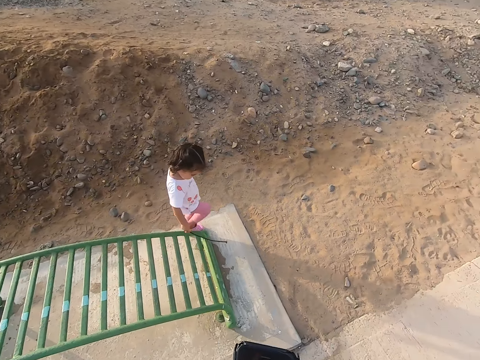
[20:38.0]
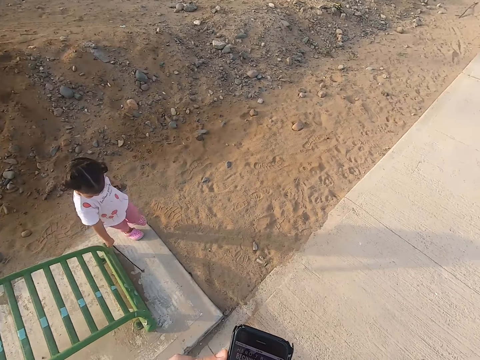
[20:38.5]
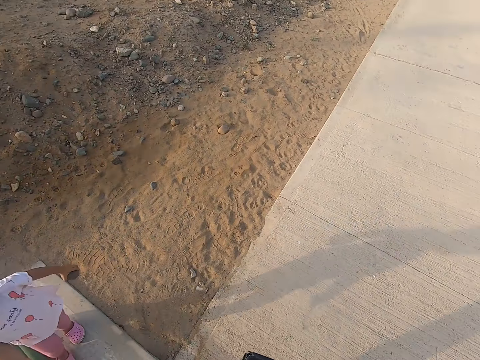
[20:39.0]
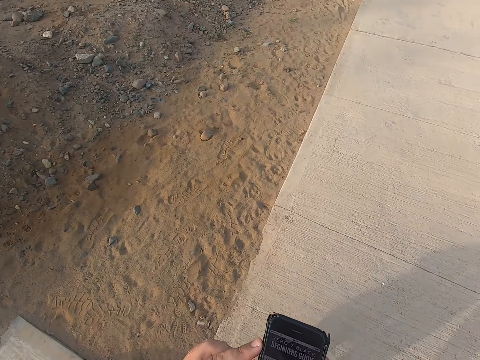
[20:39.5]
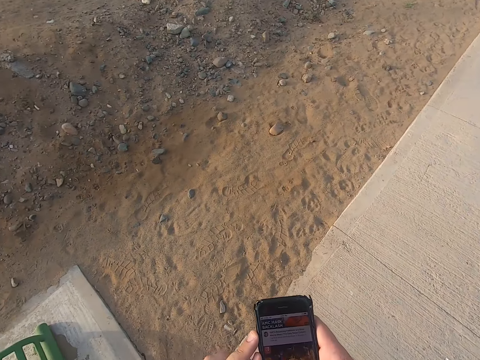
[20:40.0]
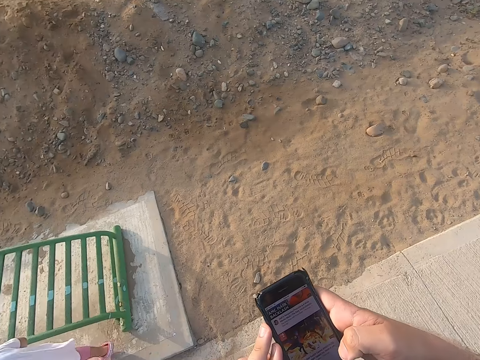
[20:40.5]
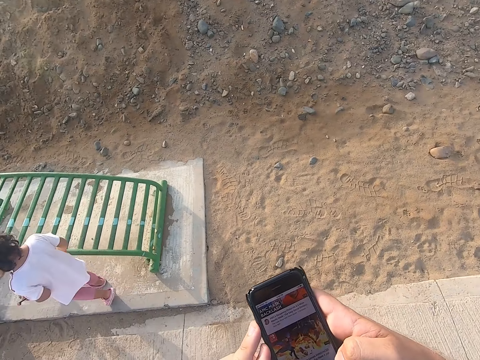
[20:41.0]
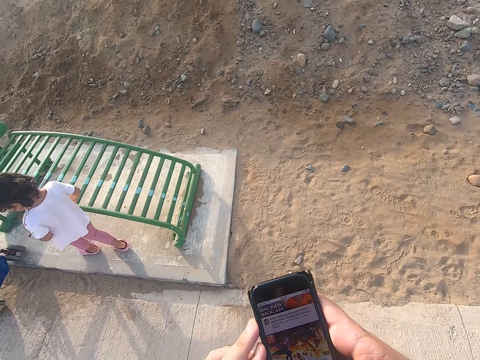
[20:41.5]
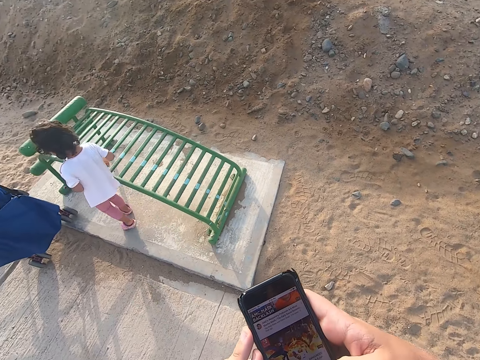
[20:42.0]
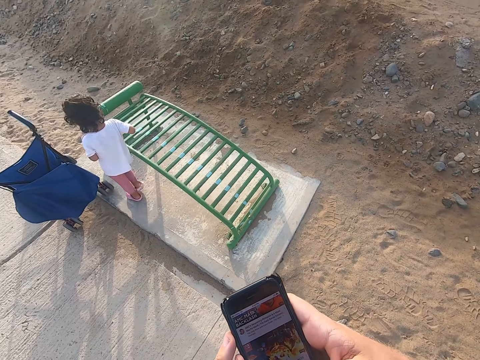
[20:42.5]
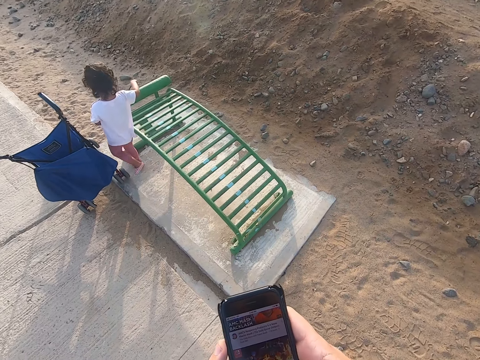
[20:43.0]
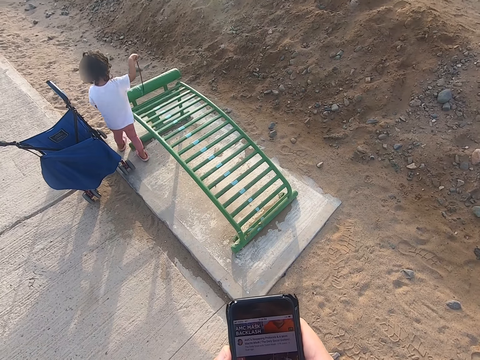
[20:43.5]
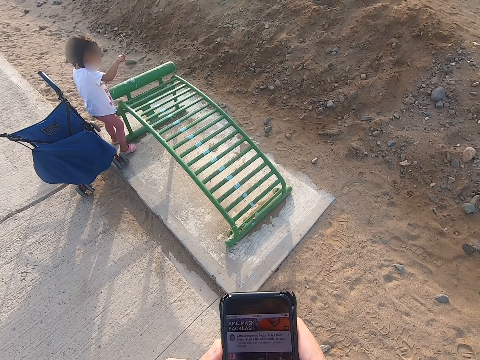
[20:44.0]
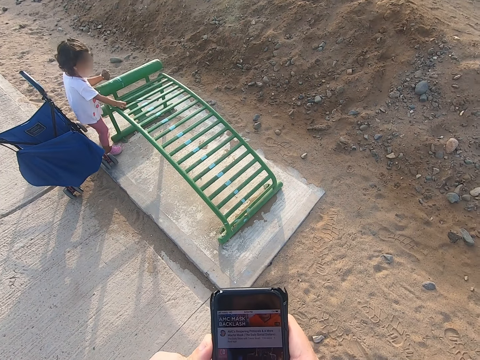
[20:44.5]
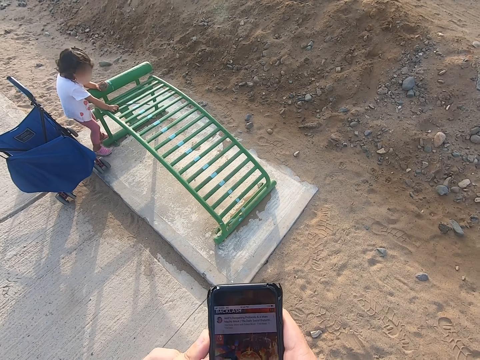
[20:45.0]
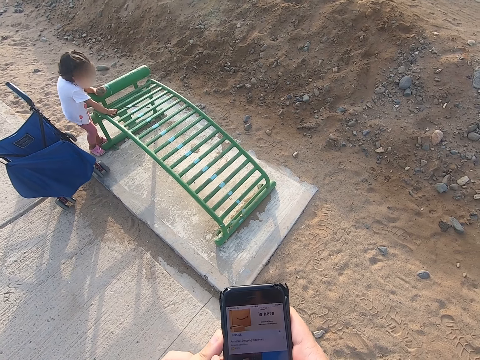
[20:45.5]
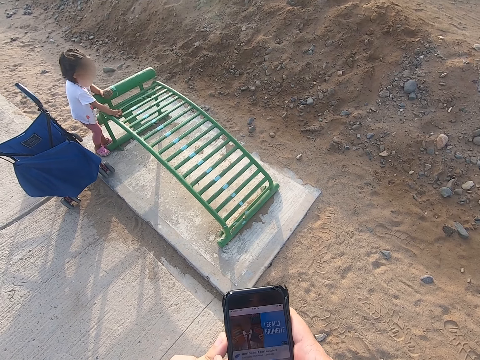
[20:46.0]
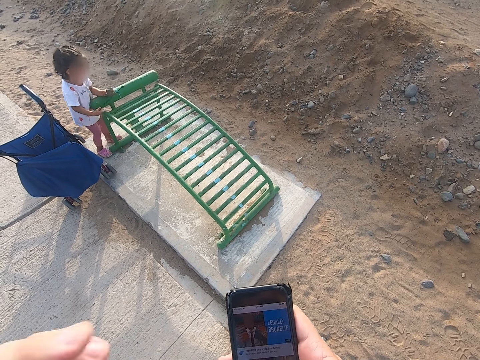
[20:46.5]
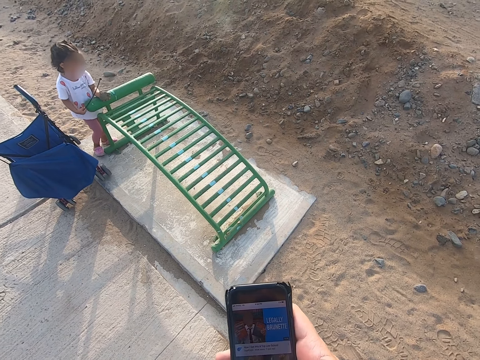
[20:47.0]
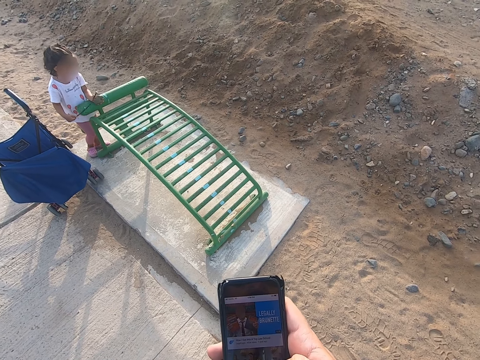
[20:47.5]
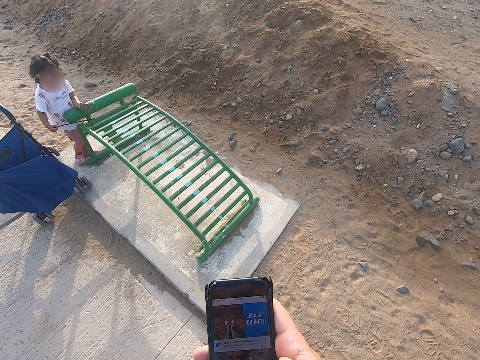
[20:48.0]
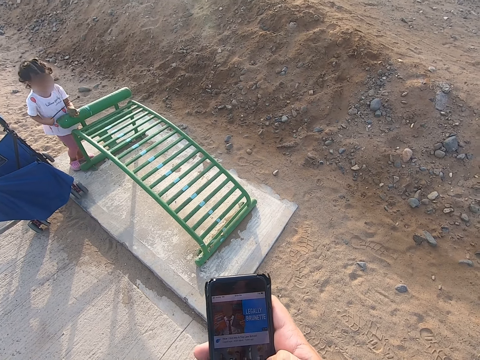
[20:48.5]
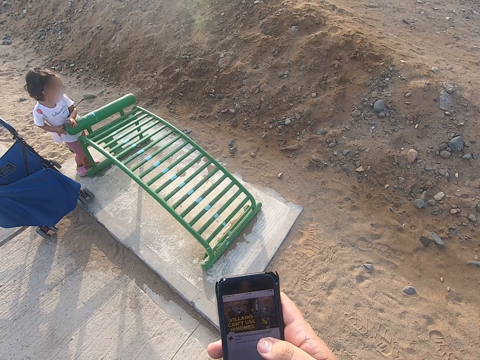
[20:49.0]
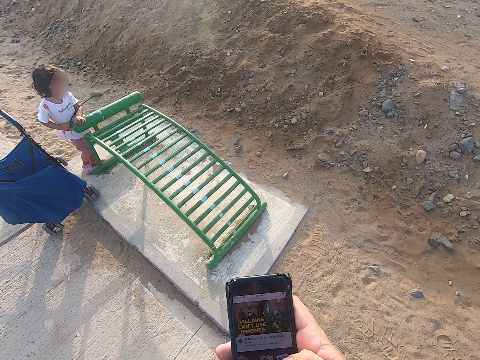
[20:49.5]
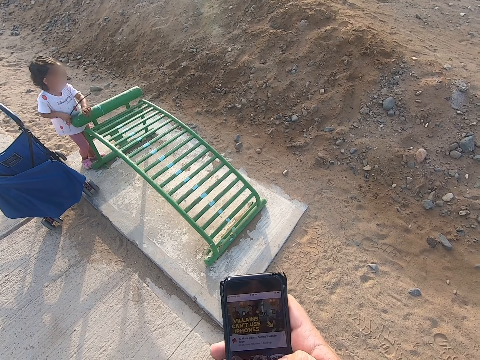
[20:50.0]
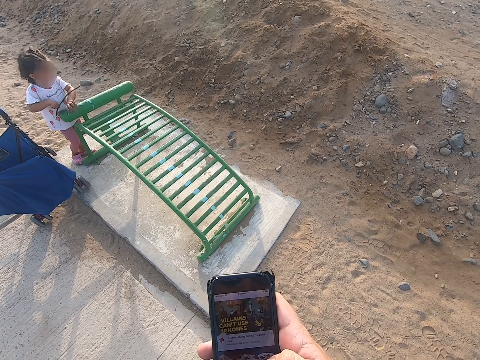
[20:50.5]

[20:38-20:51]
A girl walks around a lounger. The camera wearer uses a phone. They press the phone. They use the phone.

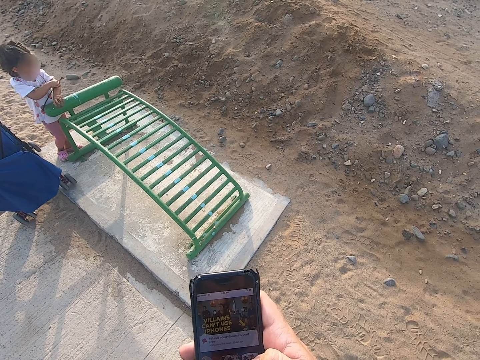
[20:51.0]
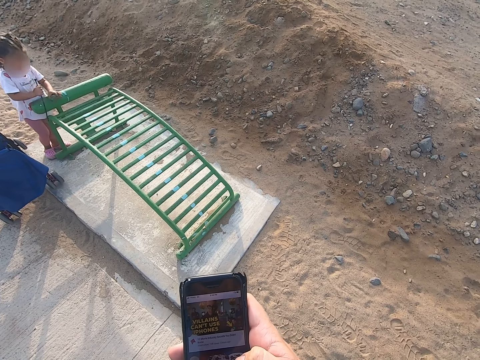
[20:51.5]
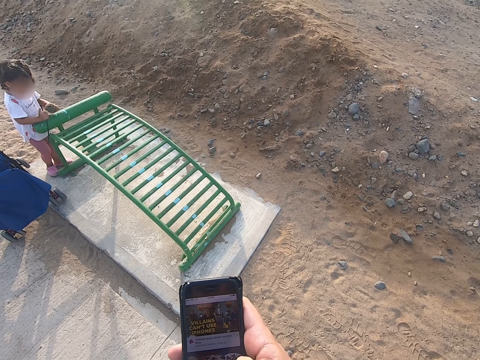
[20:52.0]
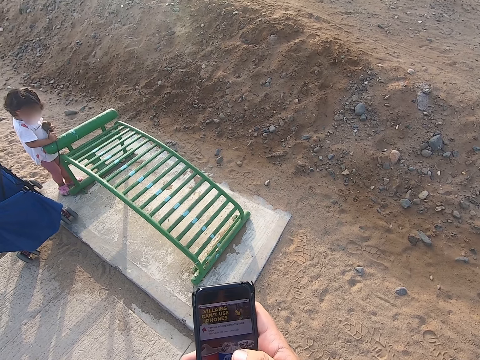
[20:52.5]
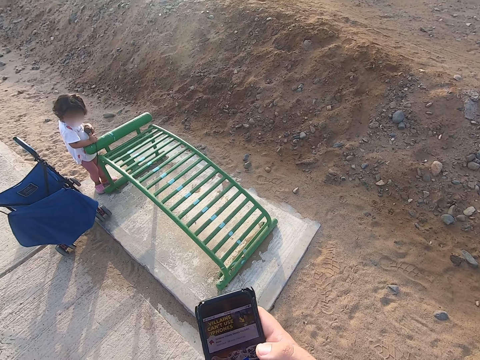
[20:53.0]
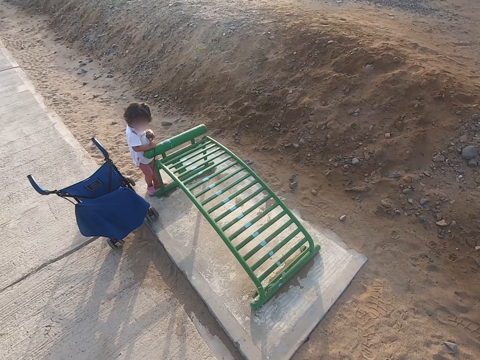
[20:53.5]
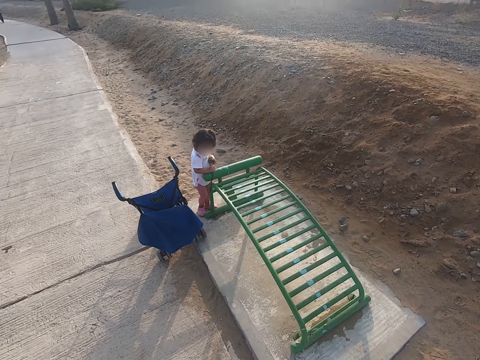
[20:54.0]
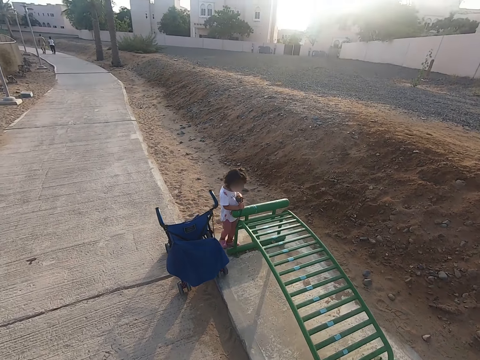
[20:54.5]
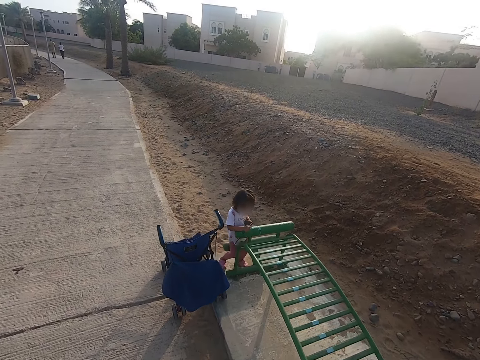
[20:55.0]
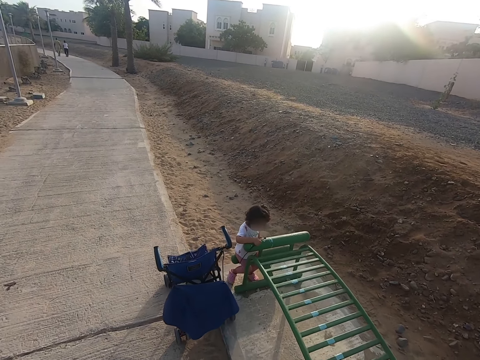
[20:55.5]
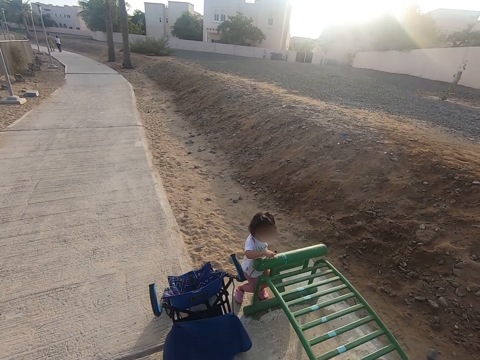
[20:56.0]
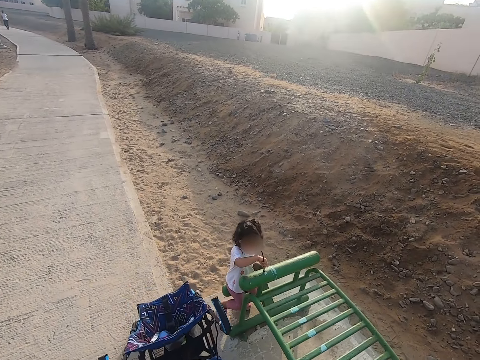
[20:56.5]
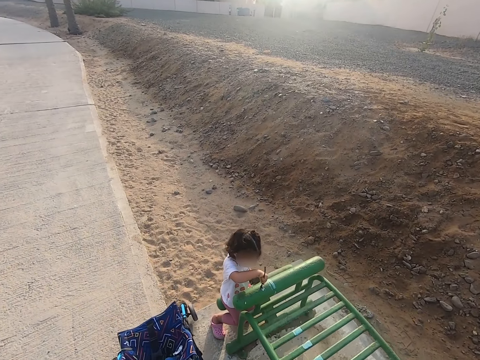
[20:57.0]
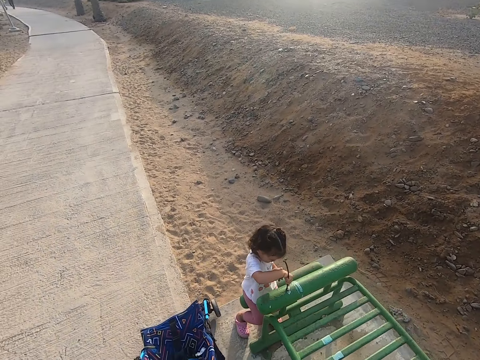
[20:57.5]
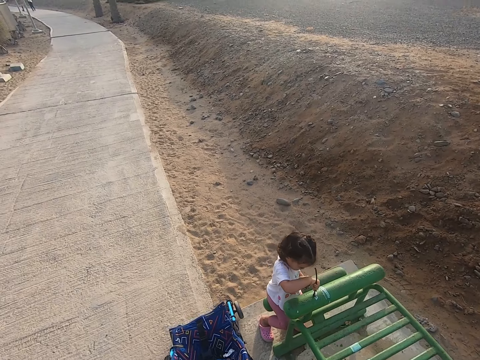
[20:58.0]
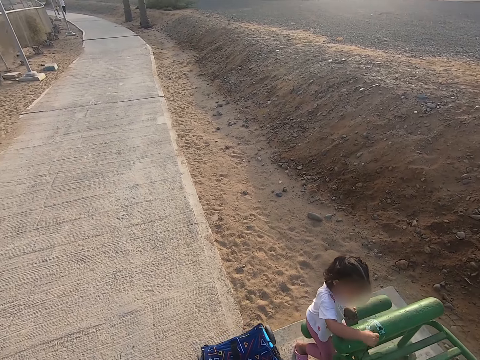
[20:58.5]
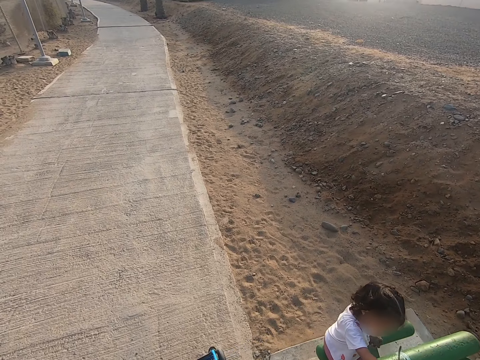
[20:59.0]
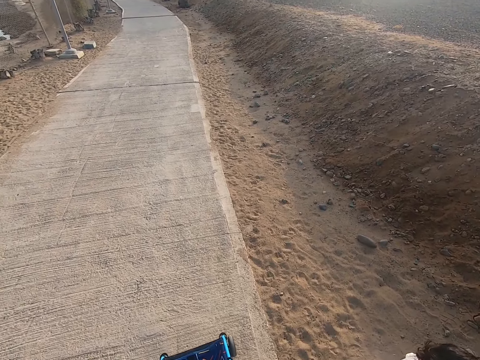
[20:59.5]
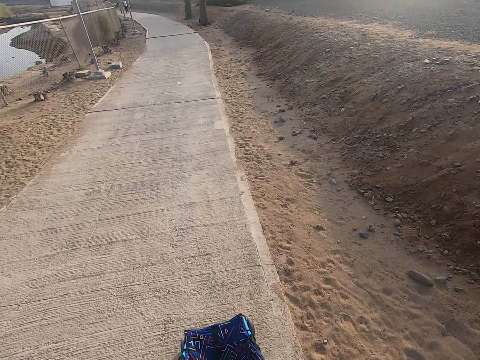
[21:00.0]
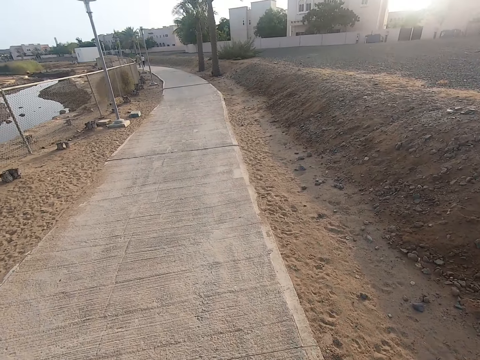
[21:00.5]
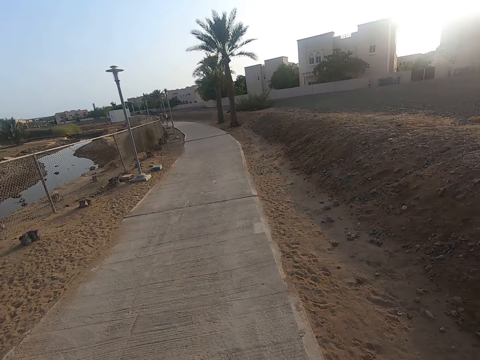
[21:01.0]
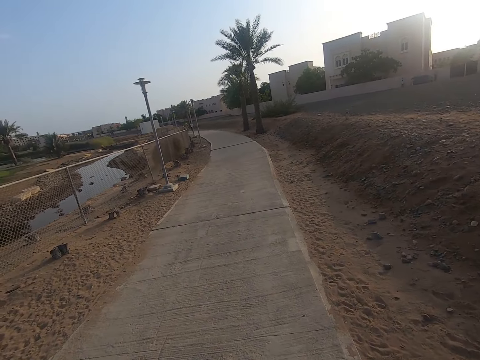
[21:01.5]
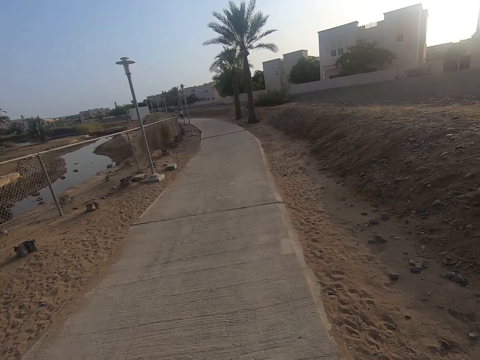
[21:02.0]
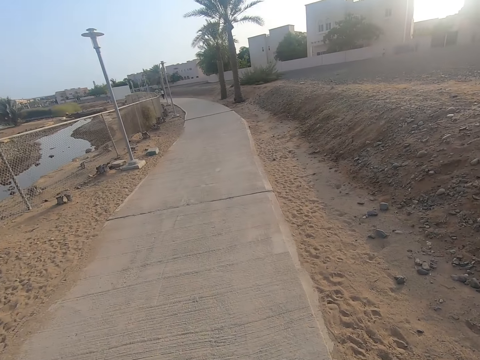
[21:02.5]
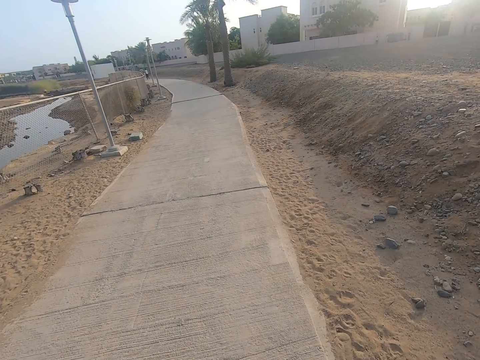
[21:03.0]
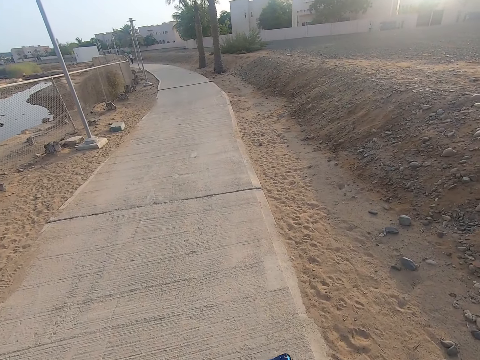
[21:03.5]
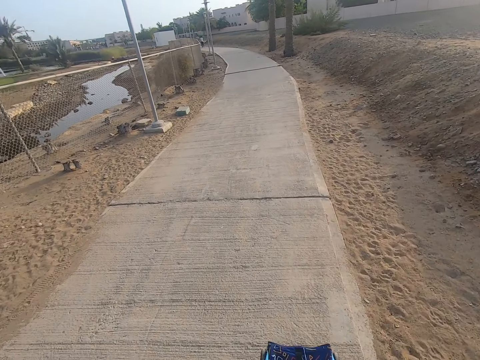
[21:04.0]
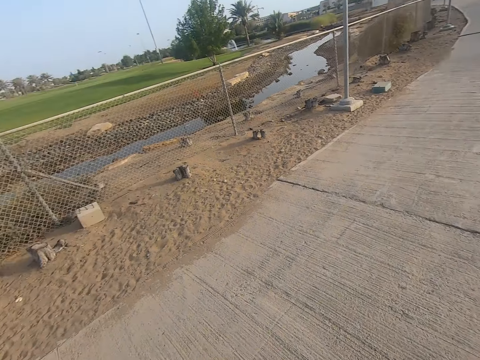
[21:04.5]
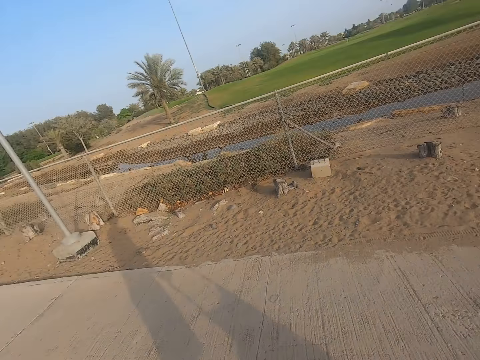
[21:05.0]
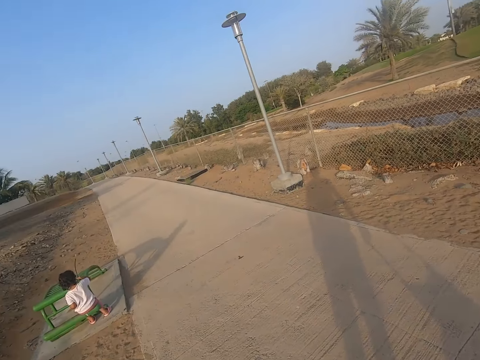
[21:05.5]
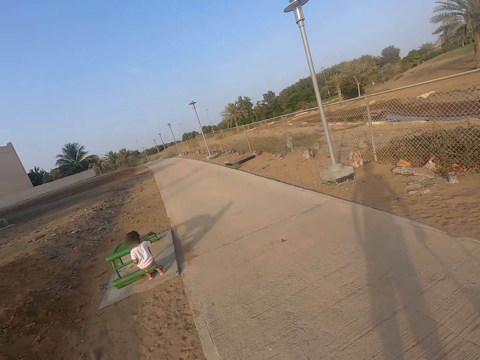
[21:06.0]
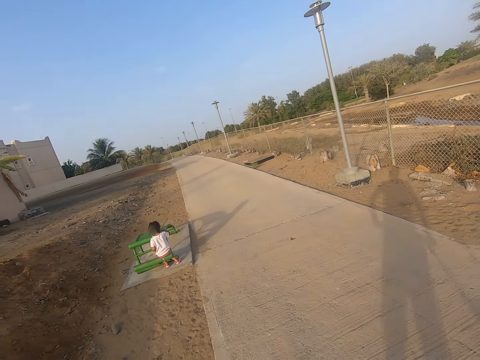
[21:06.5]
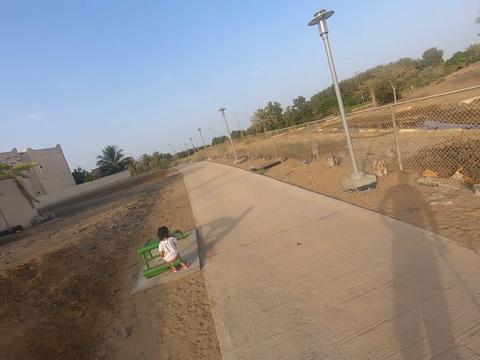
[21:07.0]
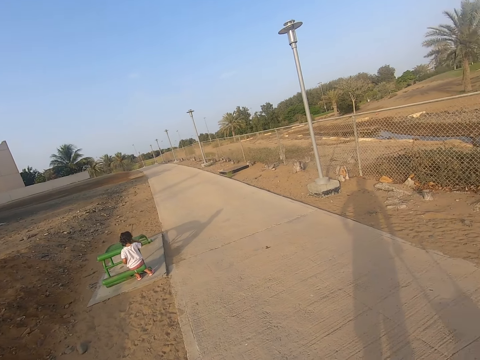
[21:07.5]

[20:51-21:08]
A child plays with a stick. The child plays on a lounger. The camera wearer pushes a stroller. They move the camera around. They look around. The child plays with the stick.
